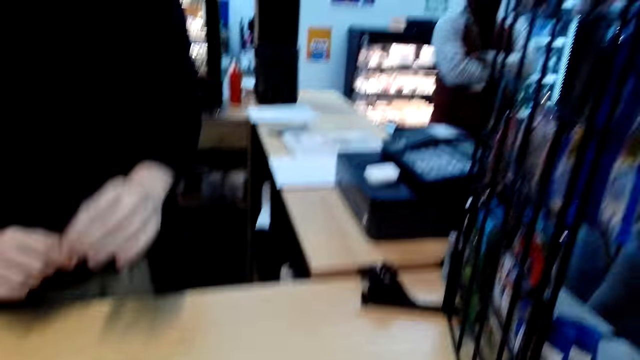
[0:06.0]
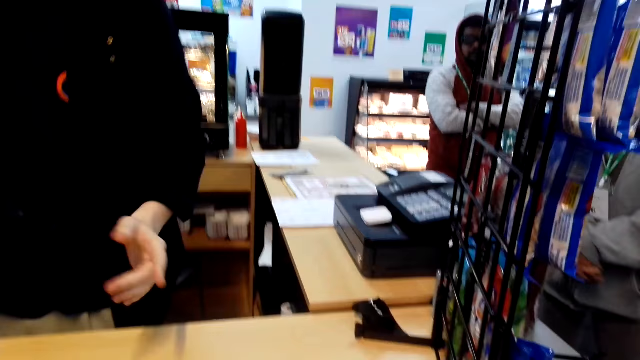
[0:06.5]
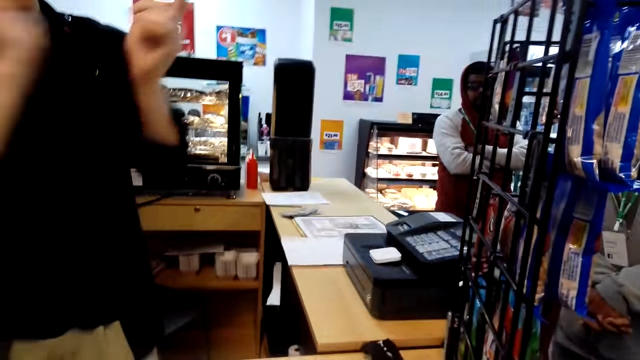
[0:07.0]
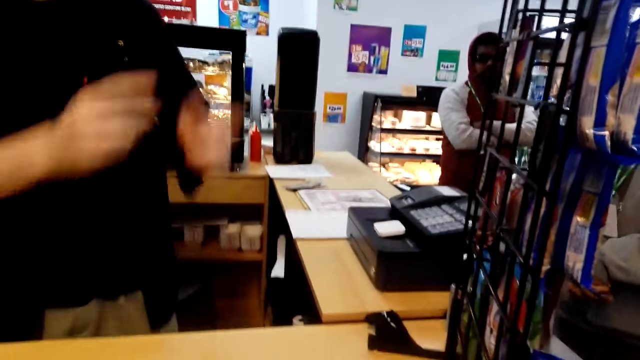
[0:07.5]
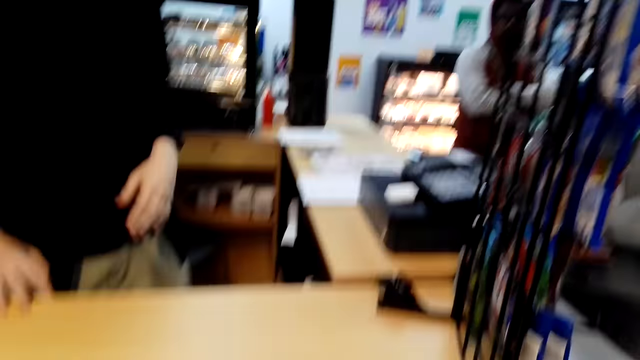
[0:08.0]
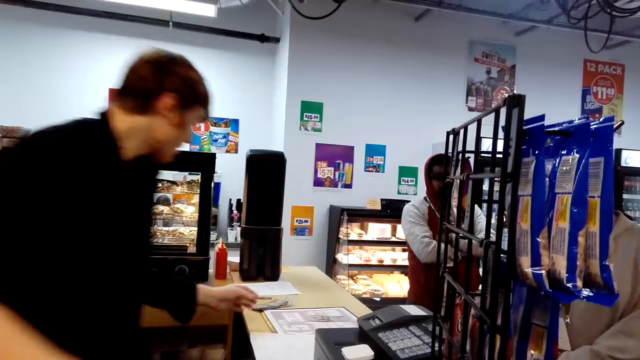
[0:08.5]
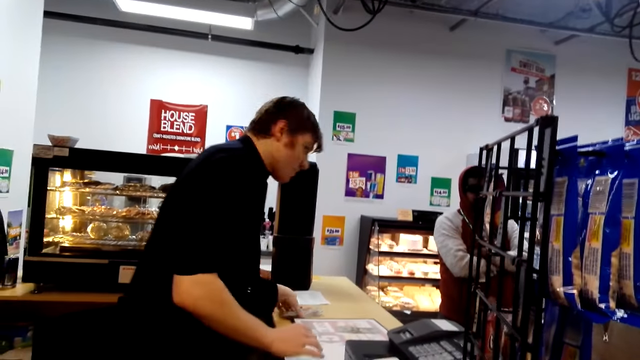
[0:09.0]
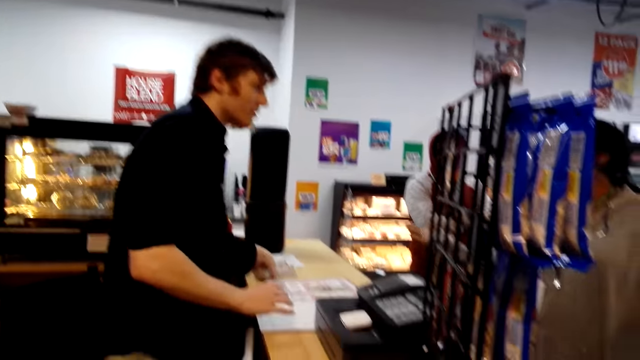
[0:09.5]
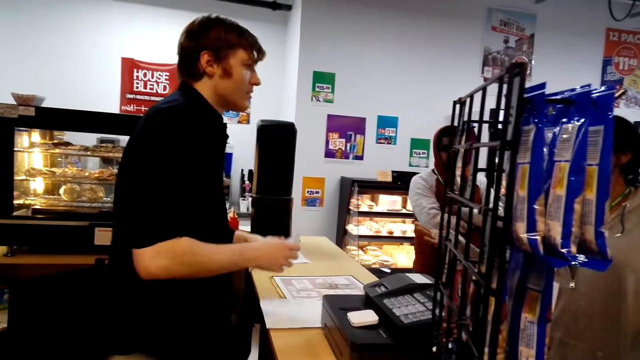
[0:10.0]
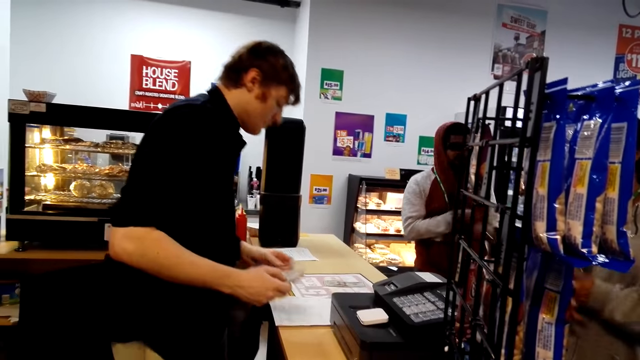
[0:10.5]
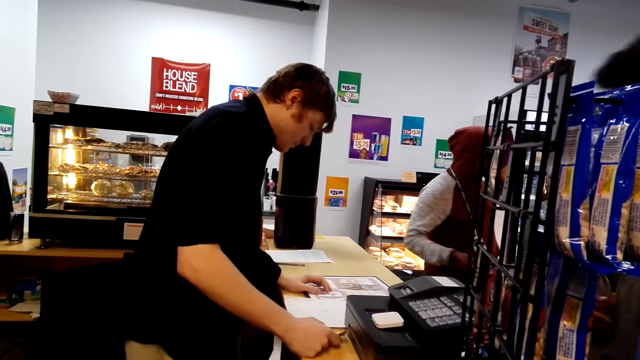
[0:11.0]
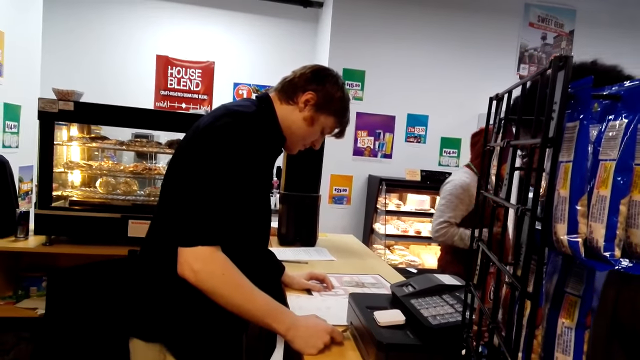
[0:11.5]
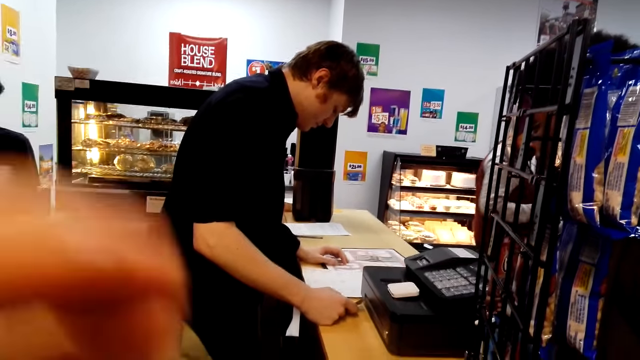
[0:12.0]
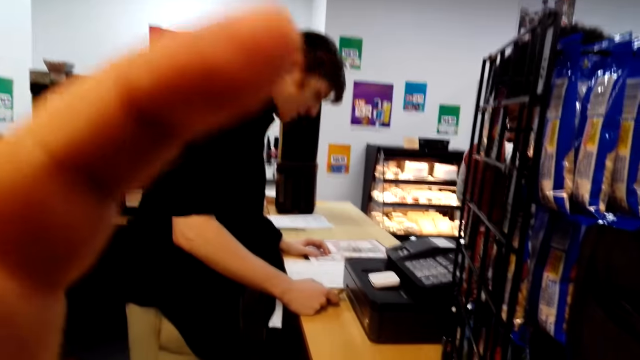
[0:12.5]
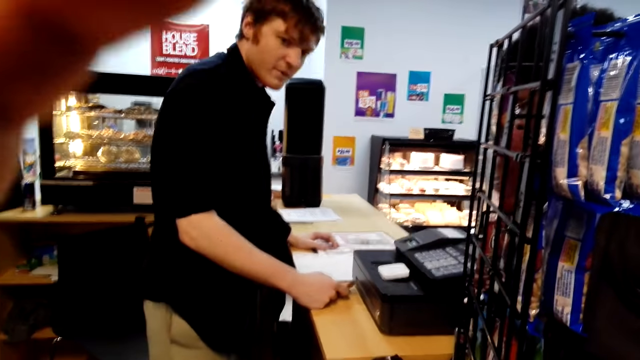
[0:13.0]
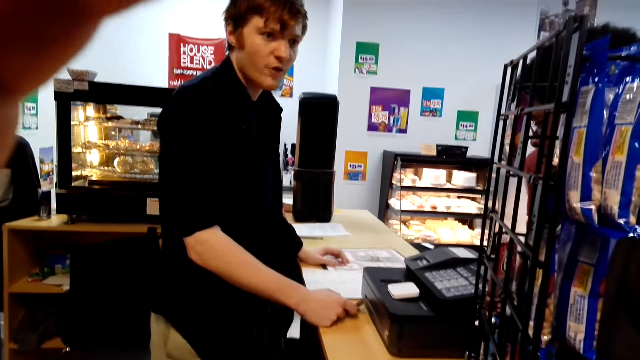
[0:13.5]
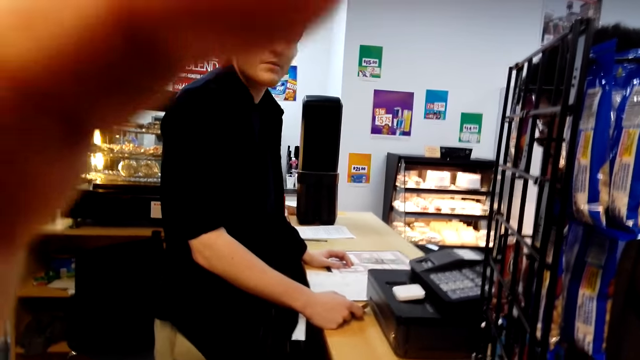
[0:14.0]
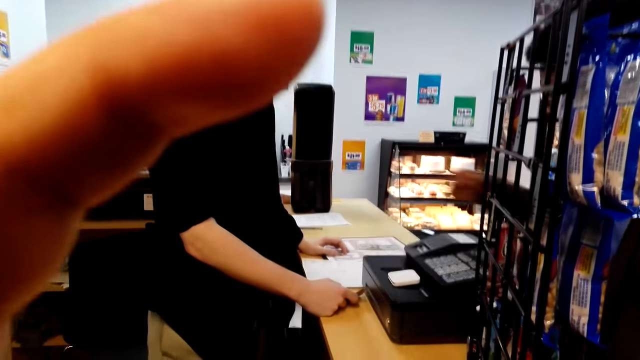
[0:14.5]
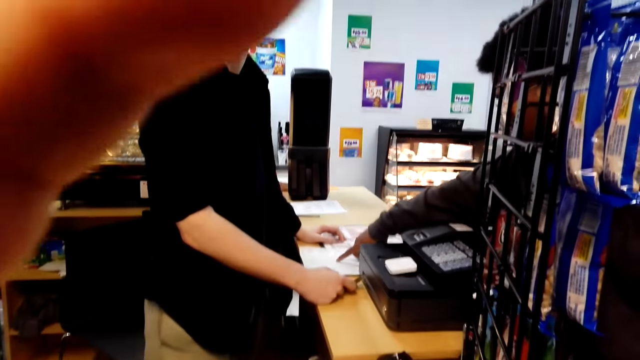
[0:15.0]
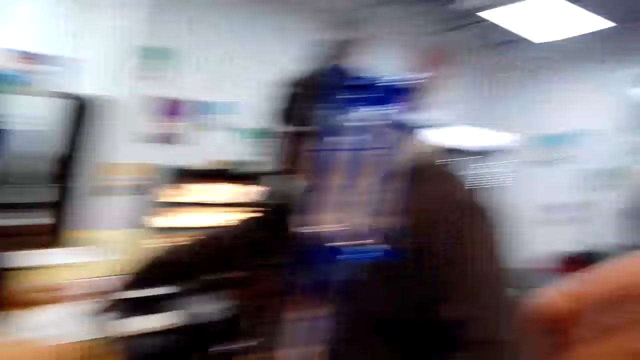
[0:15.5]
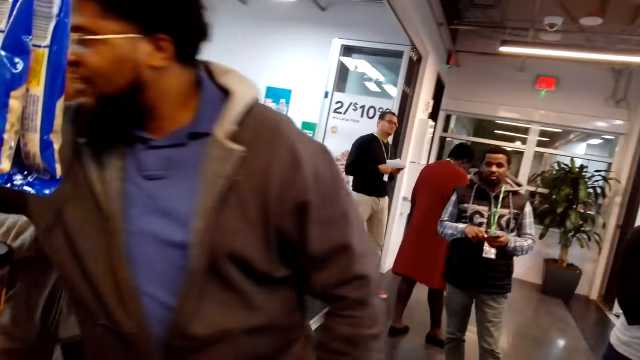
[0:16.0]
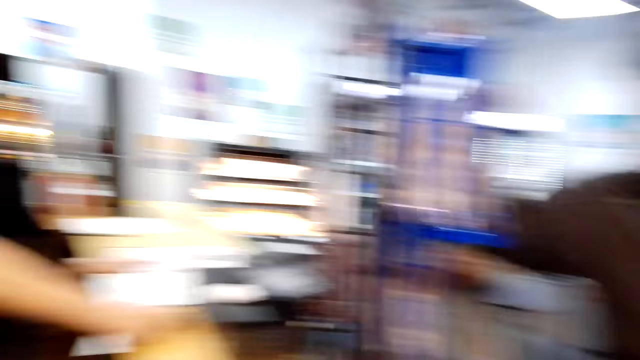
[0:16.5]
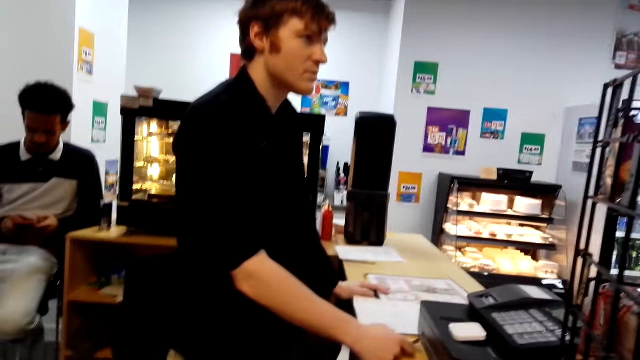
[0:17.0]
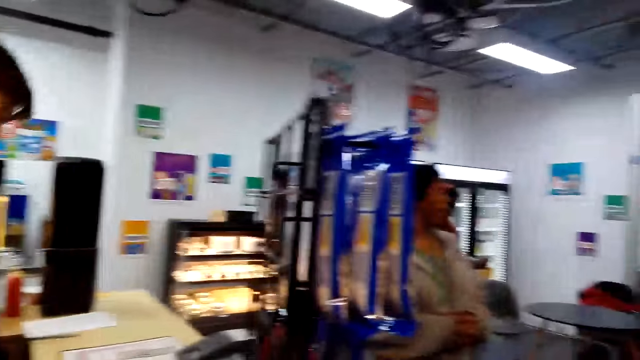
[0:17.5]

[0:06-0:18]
A man turns forward and lowers a hand. The man picks up money. Another man turns aside and lowers his hands. The first man rests his hands on the counter. A third man looks at the first man. The camera wearer converses with a man. They raise a hand. The second man walks away. The first man turns right and talks to the camera wearer. The third man points at the papers. The camera wearer touches something. They look around. The third man walks away.

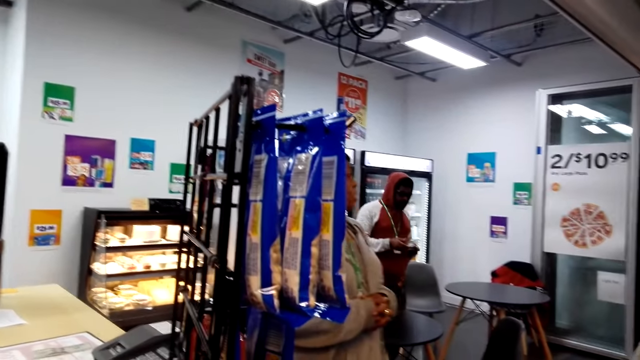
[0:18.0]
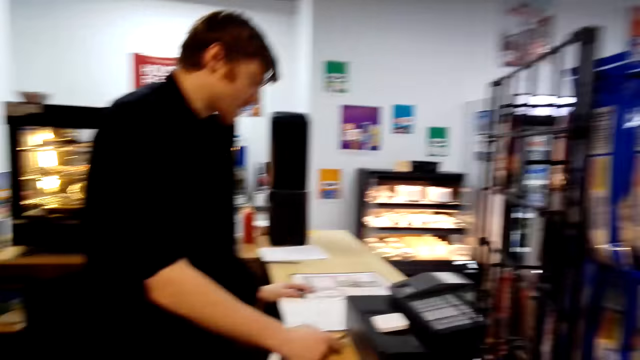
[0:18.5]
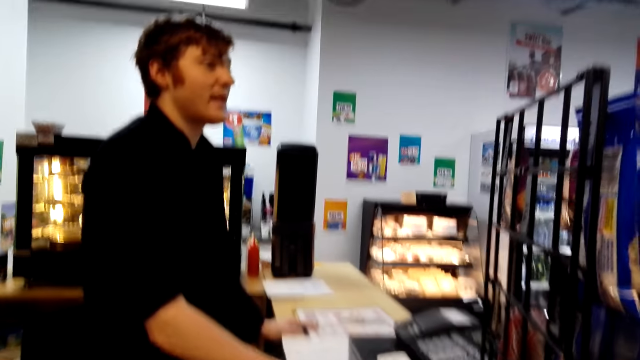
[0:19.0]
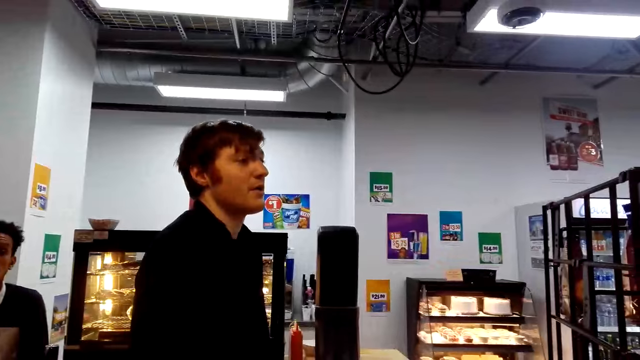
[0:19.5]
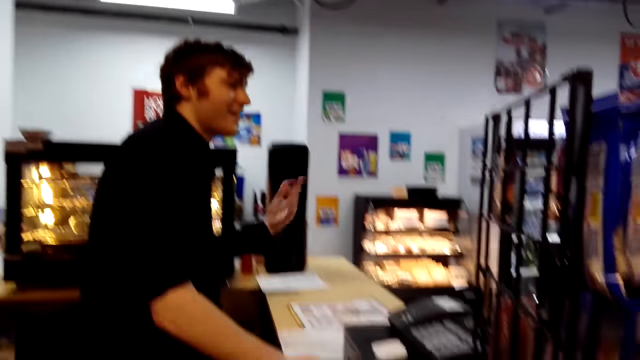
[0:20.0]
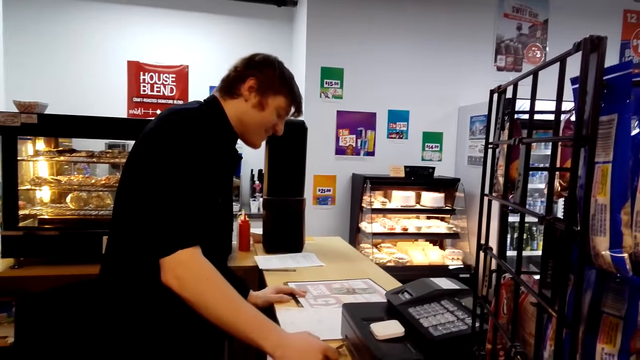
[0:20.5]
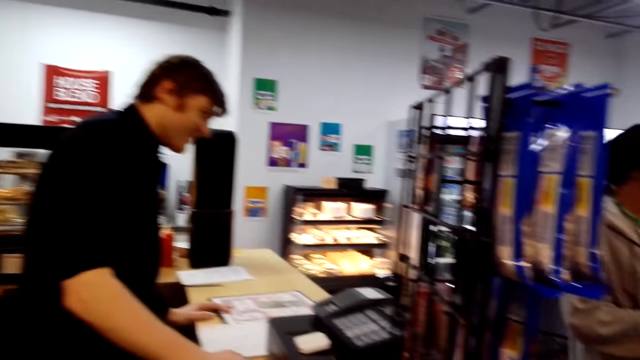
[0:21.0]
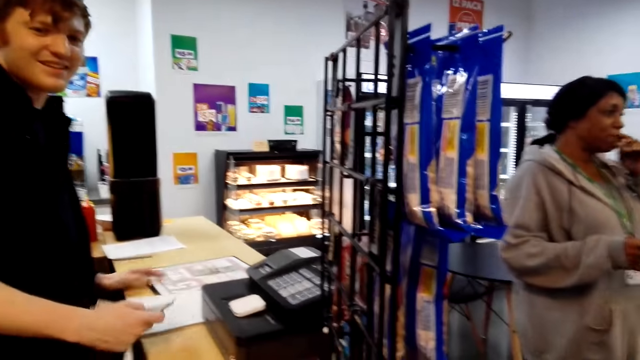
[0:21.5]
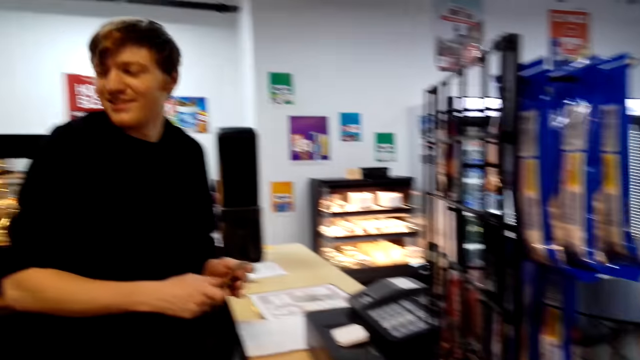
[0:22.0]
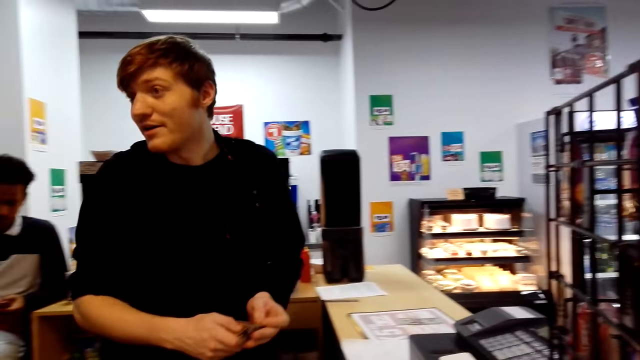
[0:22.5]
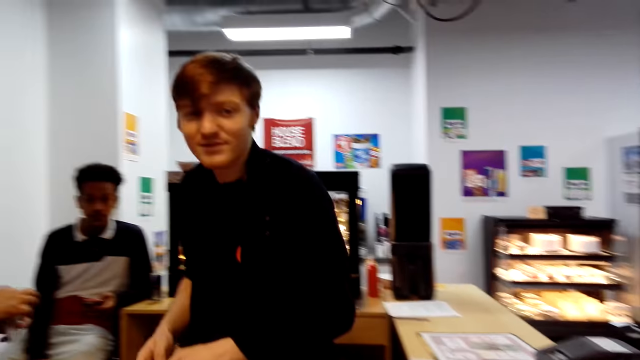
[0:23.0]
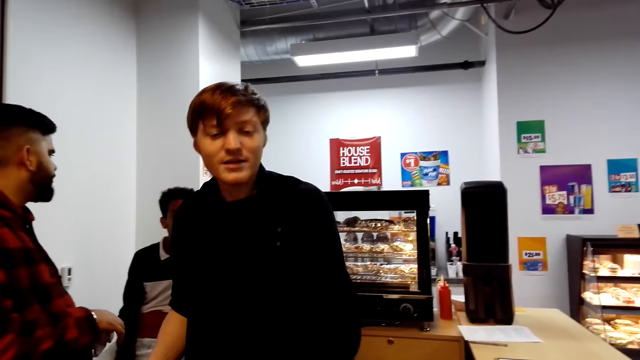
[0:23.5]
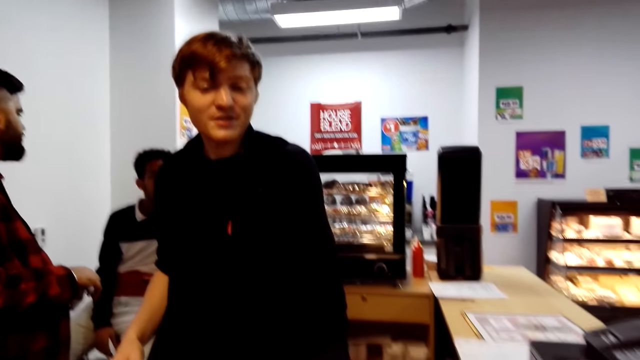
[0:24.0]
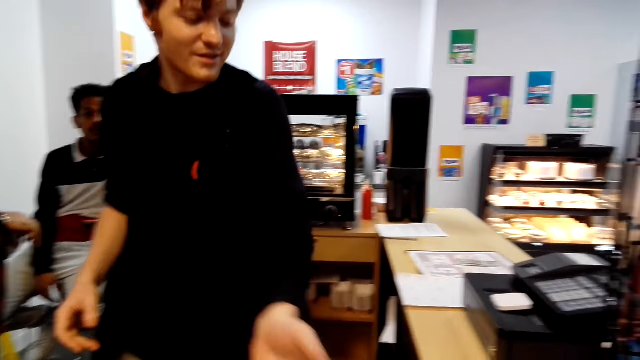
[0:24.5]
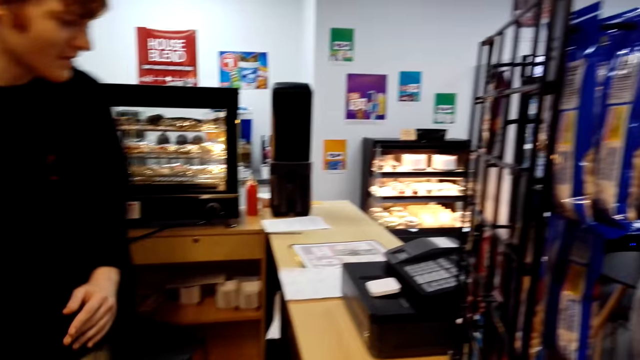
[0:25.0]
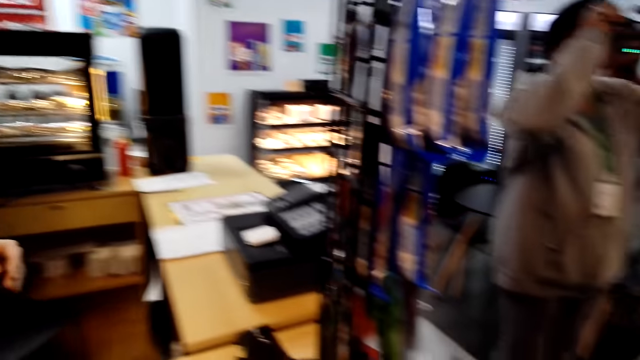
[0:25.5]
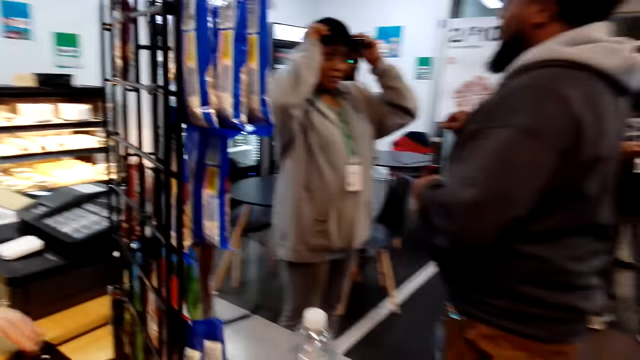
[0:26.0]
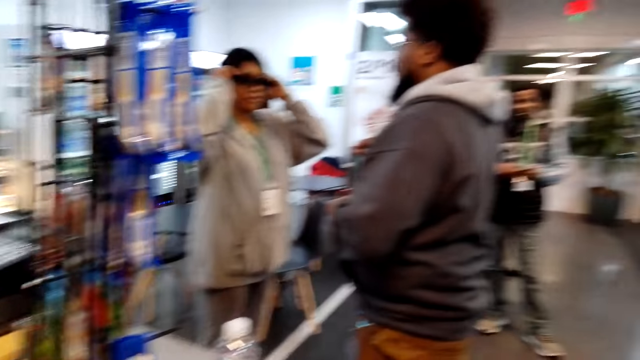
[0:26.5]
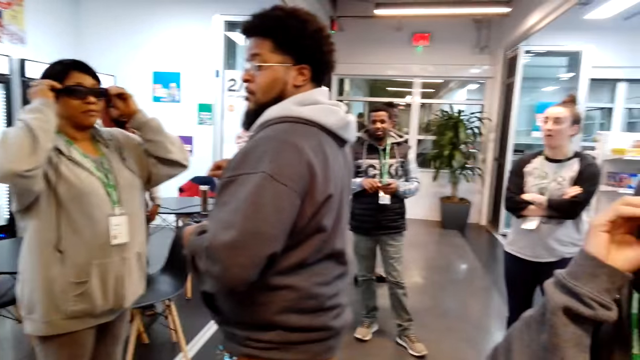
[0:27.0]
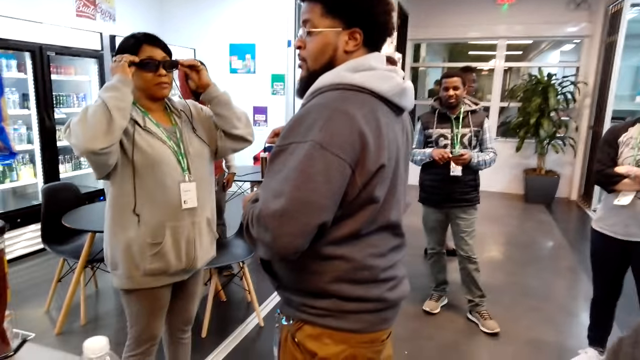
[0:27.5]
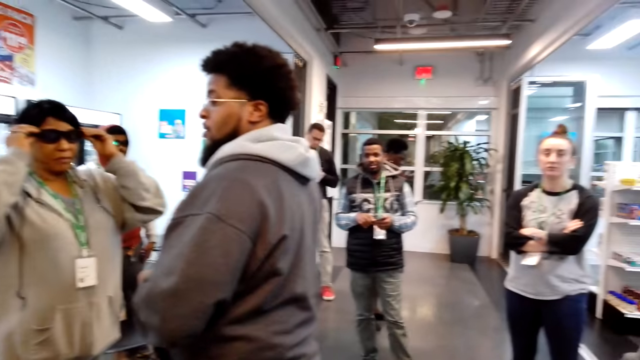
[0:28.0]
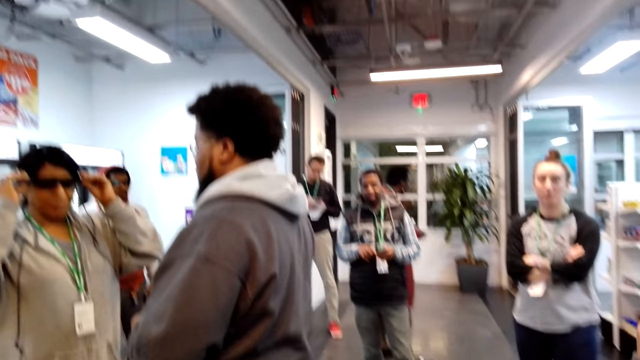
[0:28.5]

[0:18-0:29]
A man walks around. Another man talks to a third man. A fourth man talks to the second man. The second man rests a hand on the table, raises a hand, holds something, and moves around. The camera wearer takes the money from a man. The second man puts something down and moves around. The camera wearer walks around. A lady puts on glasses.
